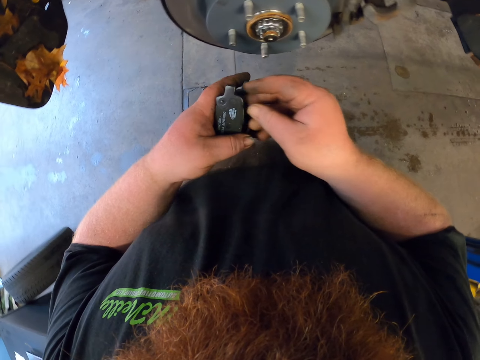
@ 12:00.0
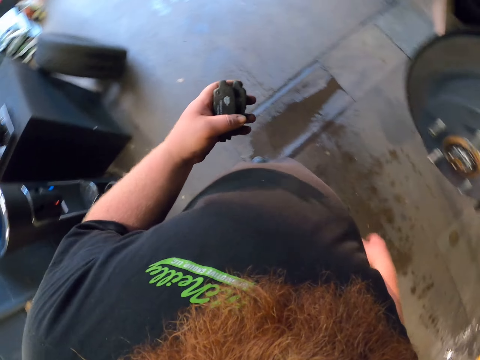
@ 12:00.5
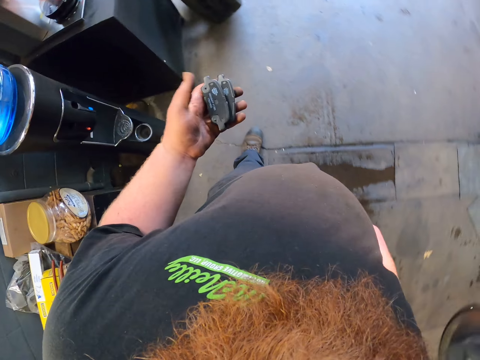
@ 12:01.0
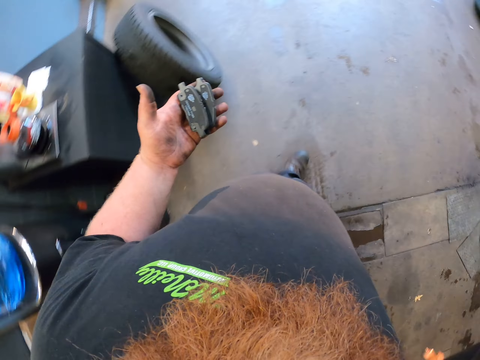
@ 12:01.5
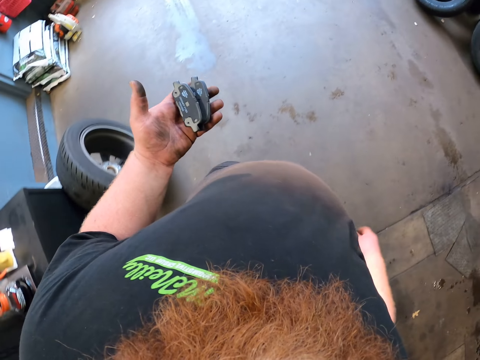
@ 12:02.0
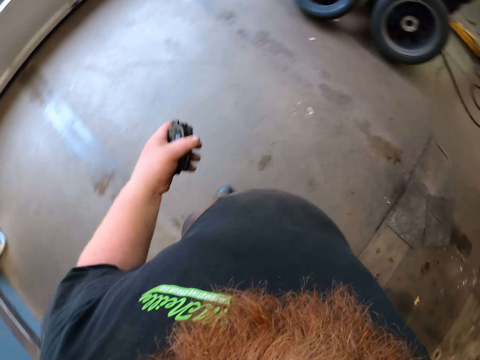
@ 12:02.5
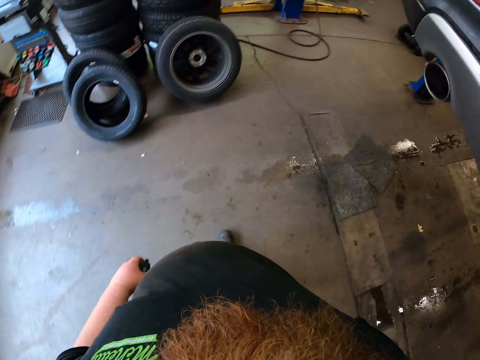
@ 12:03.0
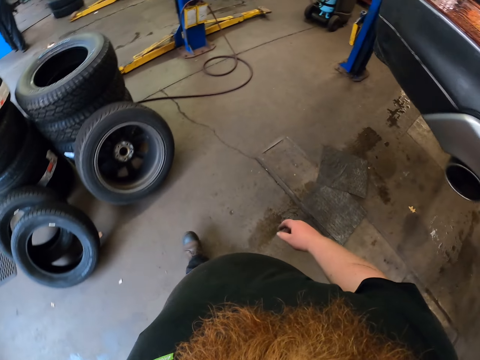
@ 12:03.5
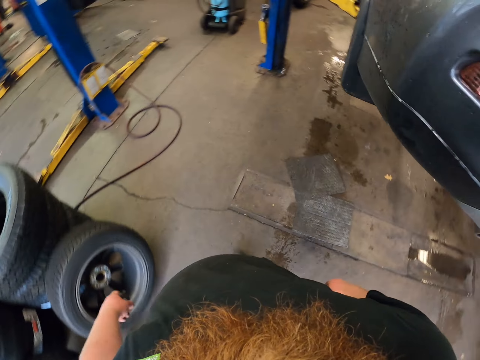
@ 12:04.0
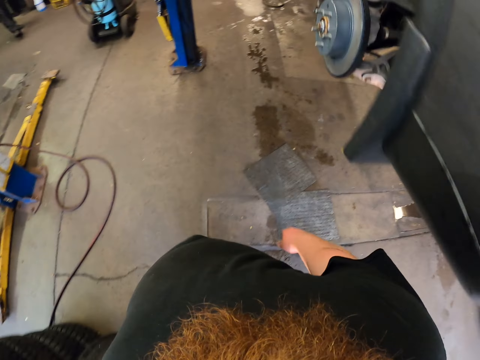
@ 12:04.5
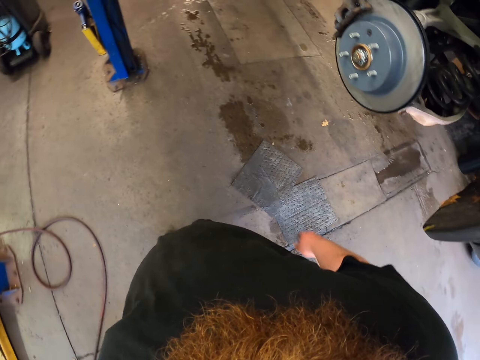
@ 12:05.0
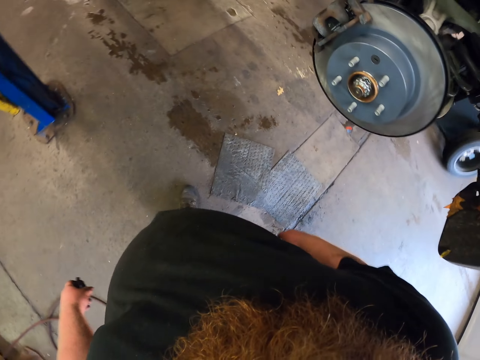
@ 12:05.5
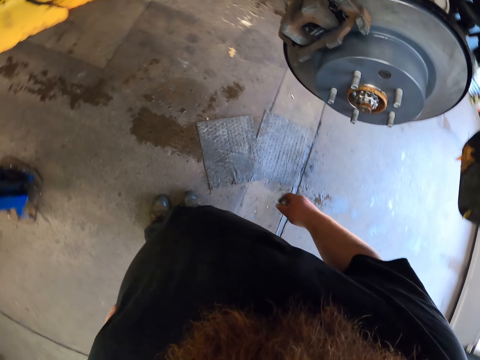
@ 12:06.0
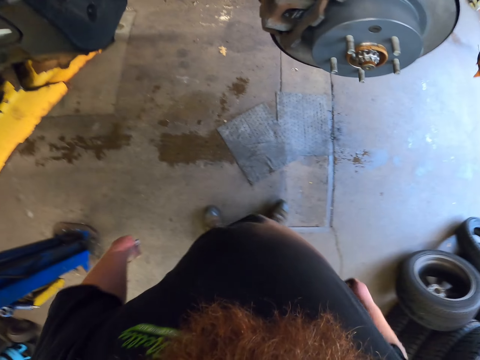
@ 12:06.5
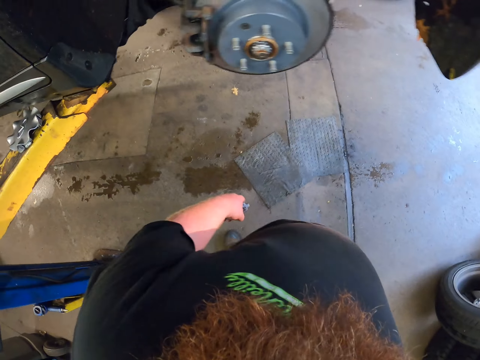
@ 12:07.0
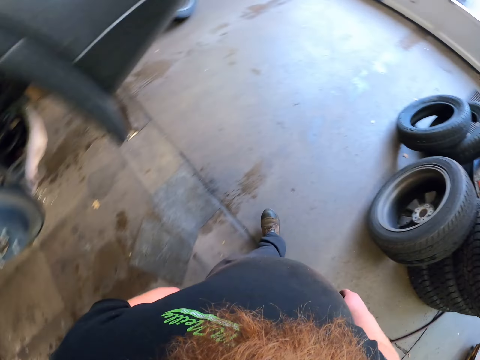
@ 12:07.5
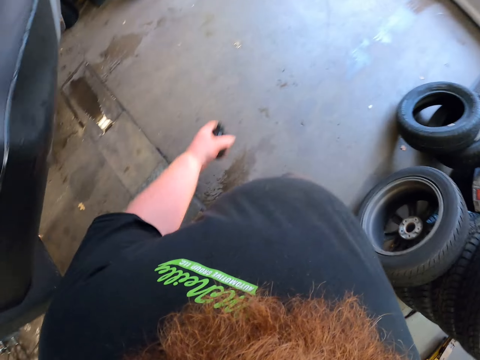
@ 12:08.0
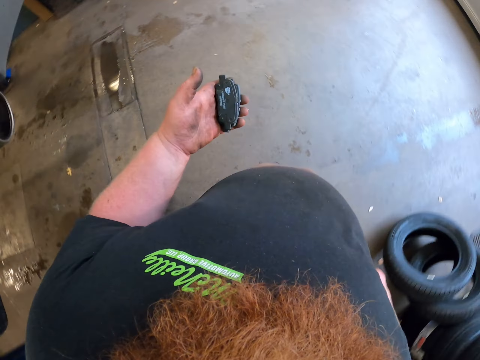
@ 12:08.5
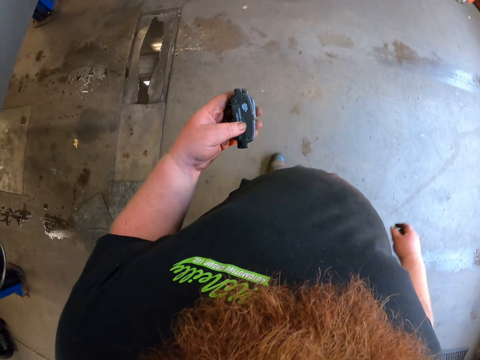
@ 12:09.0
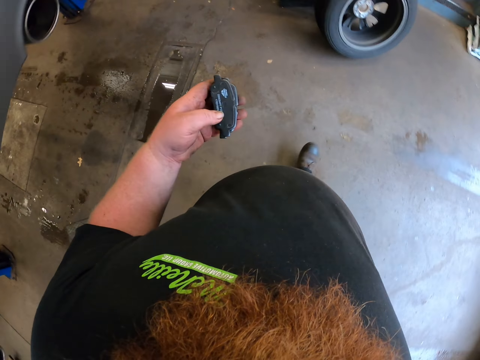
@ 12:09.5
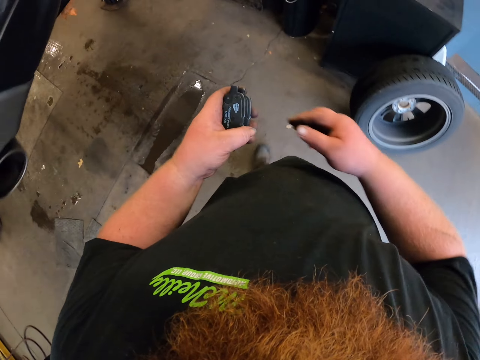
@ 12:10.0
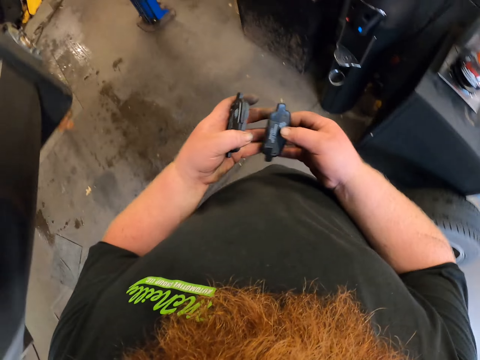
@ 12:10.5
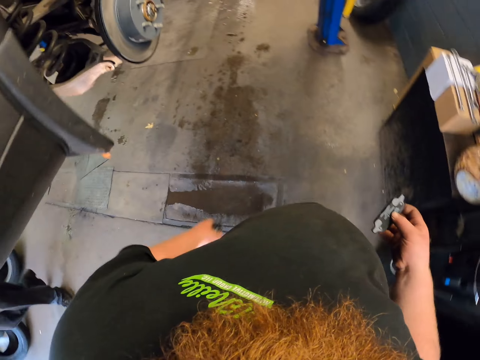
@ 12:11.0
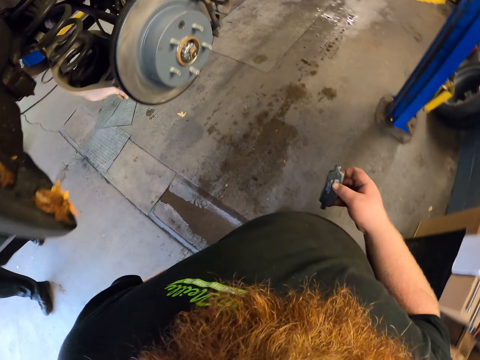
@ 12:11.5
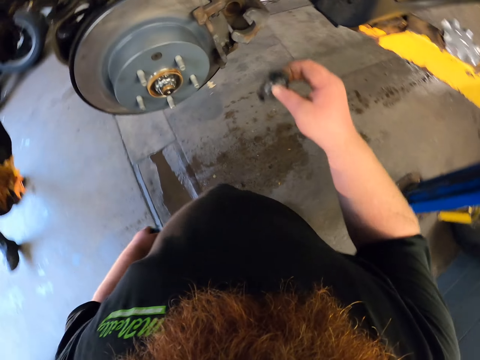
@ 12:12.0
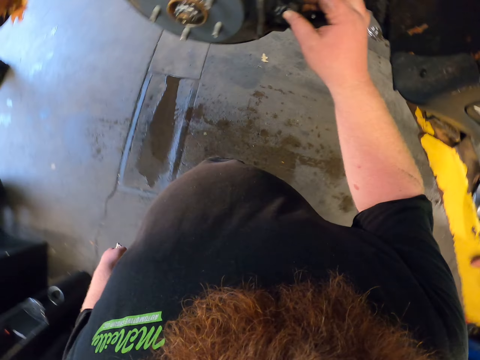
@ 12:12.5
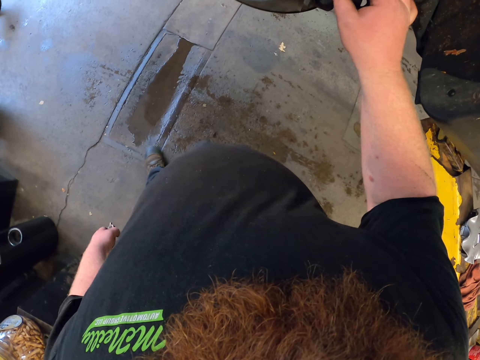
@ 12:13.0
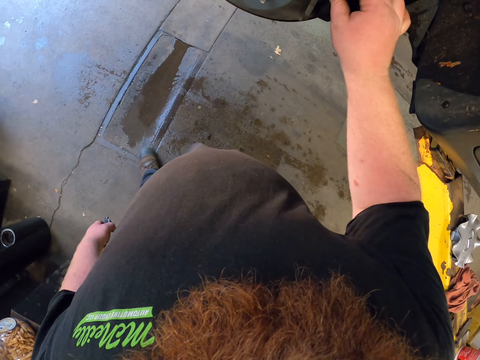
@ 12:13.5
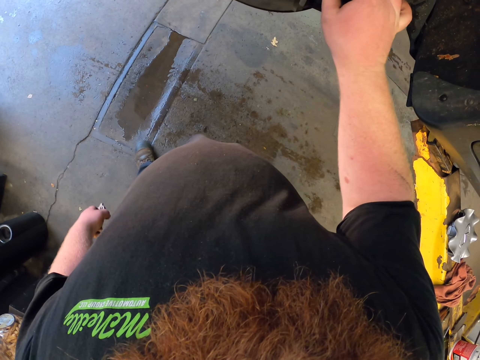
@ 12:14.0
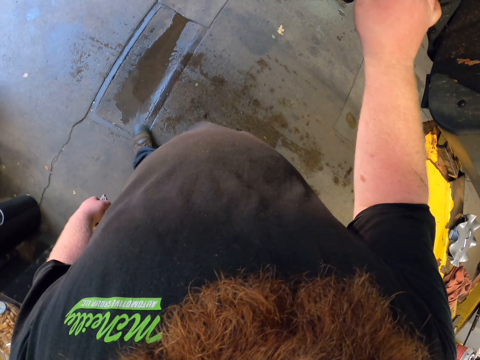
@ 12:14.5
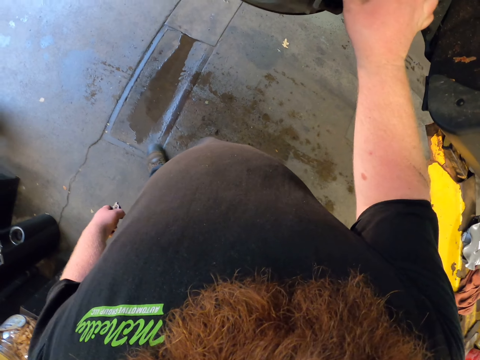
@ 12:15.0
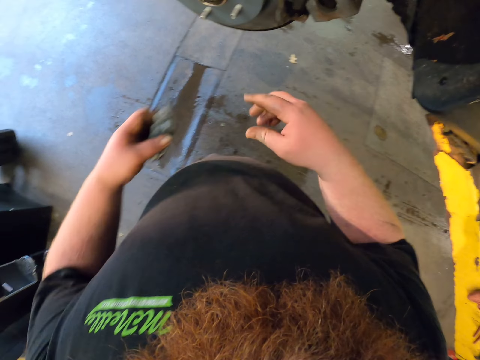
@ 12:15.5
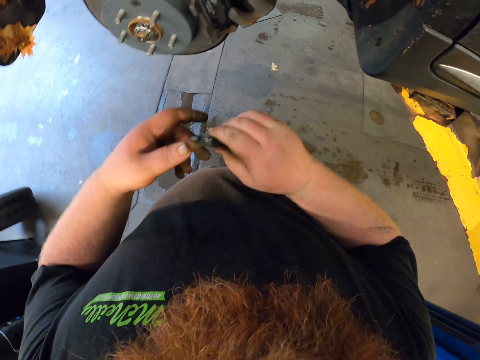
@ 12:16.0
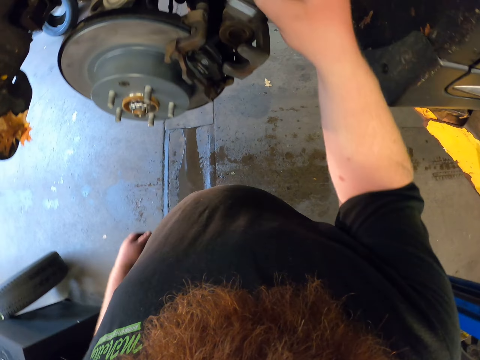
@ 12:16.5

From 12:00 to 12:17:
The camera wearer walks in the garage. They stop at the other side of the car wheel. They look at the brake pad. They walk around. They place the brake pad on the caliper plate.

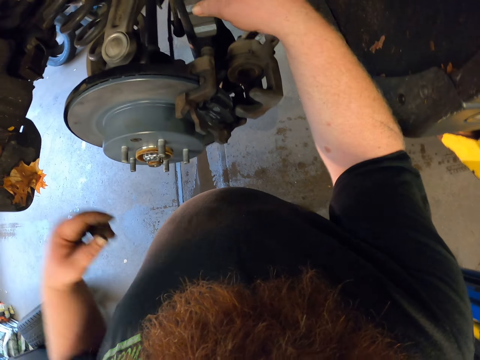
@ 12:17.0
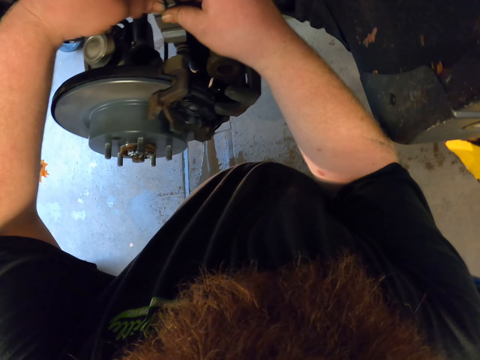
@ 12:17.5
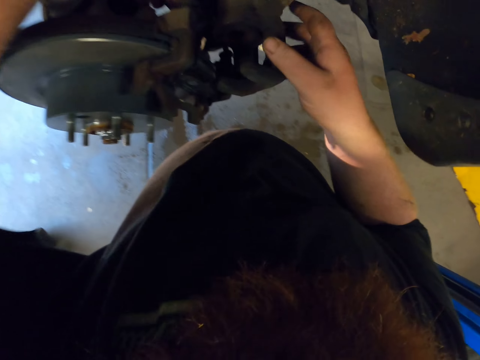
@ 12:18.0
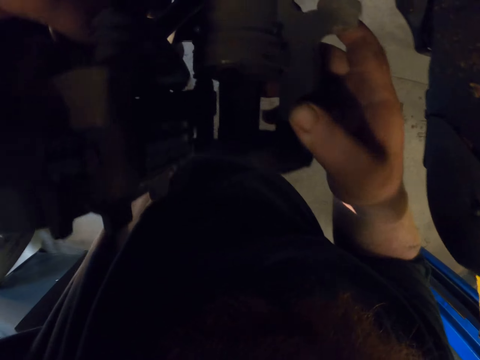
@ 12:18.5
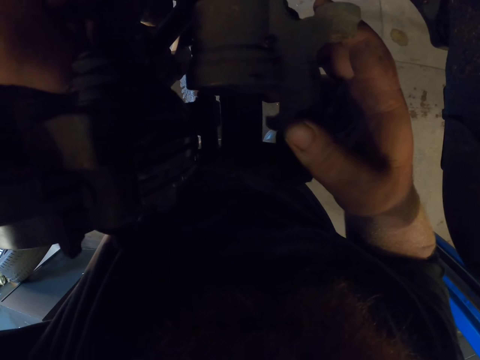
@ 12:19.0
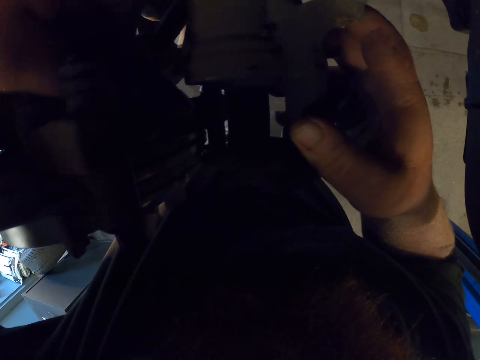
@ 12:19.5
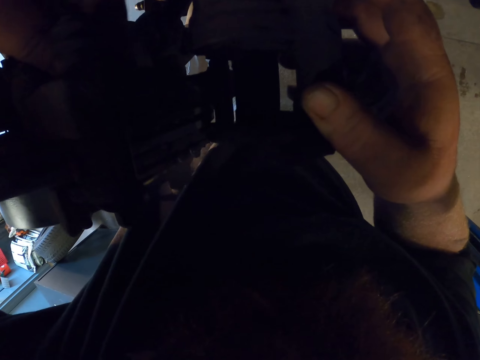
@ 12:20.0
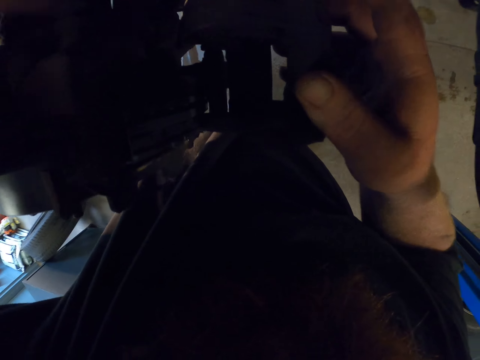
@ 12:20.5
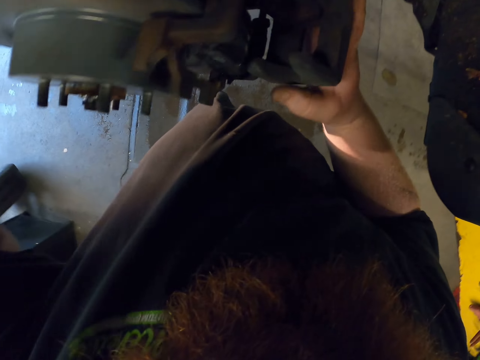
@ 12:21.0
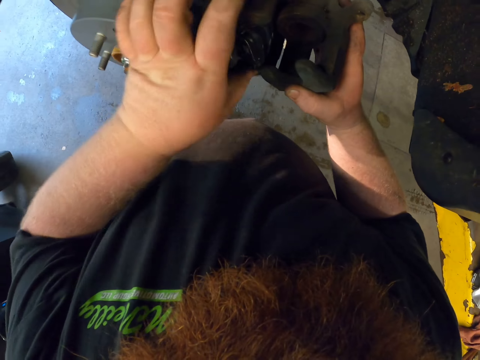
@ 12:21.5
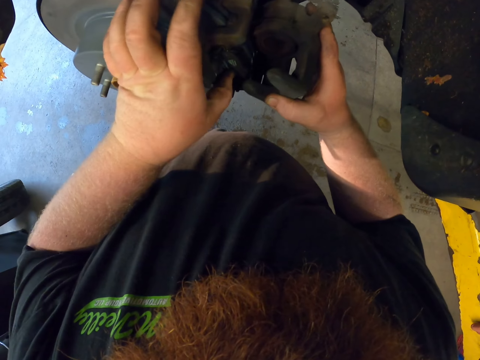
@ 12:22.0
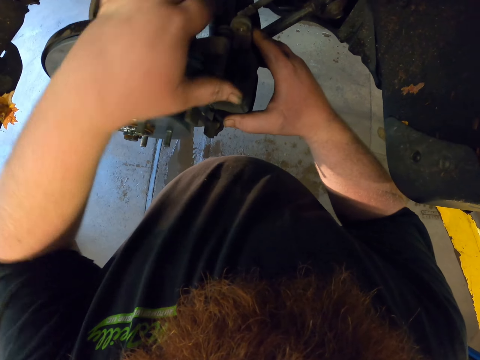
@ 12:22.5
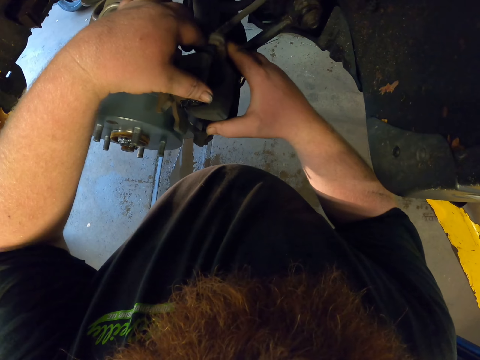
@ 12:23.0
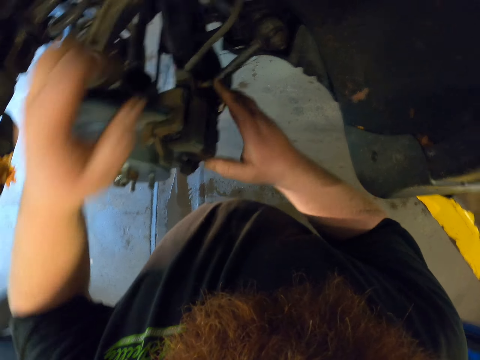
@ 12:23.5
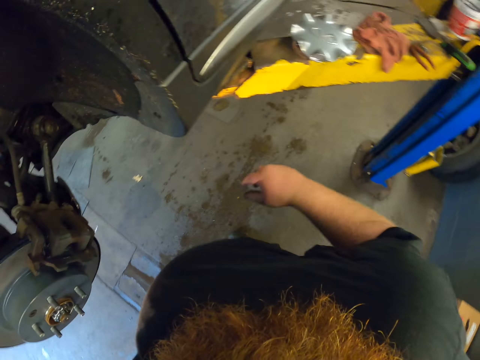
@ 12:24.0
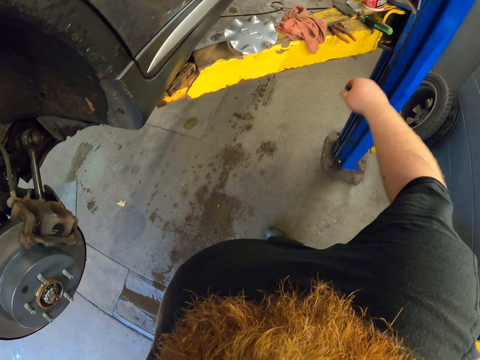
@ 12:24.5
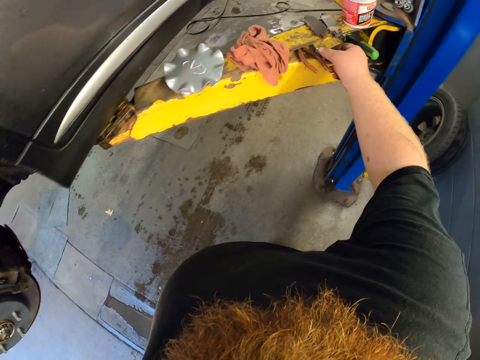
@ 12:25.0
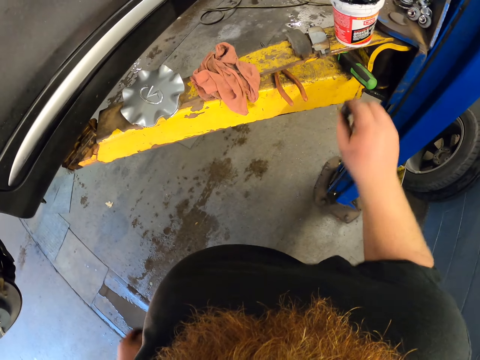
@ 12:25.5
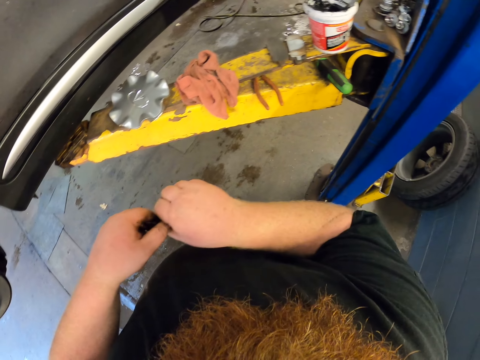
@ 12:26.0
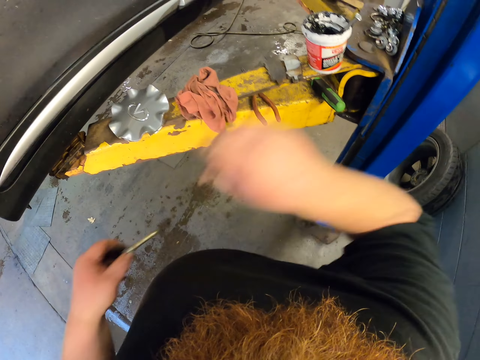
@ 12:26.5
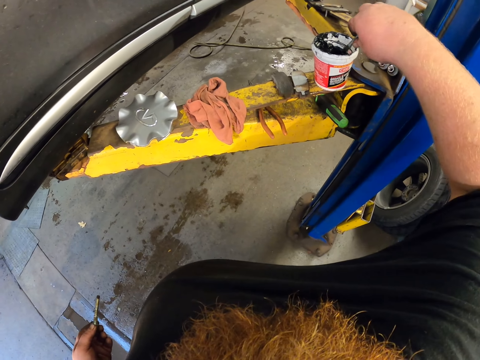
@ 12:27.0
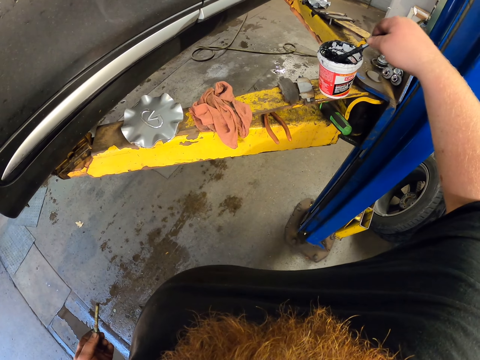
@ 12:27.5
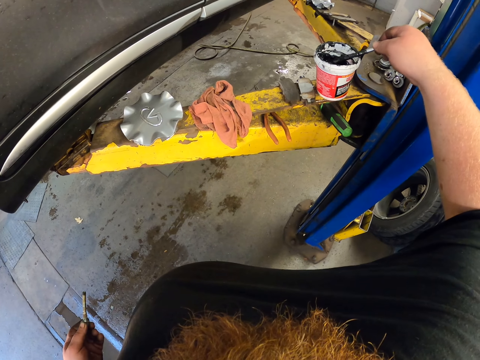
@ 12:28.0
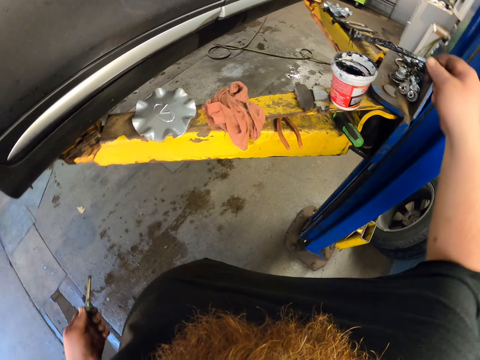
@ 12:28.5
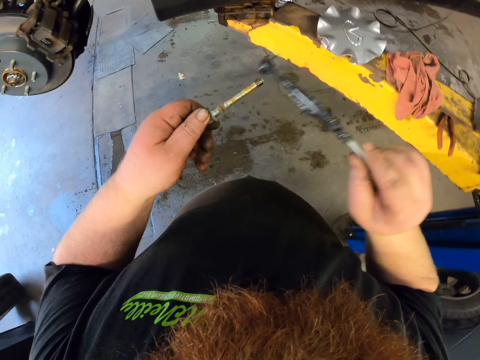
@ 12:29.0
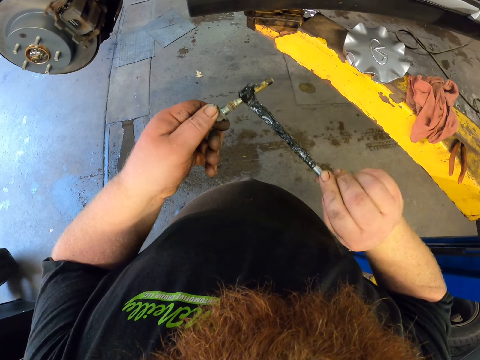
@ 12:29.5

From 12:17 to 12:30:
The camera wearer inserts a brake pad in a brake caliper. They attach the caliper plate with the brake pads. They pick up the bolt. They pick up the greasing brush. They apply oil on the bolt.
